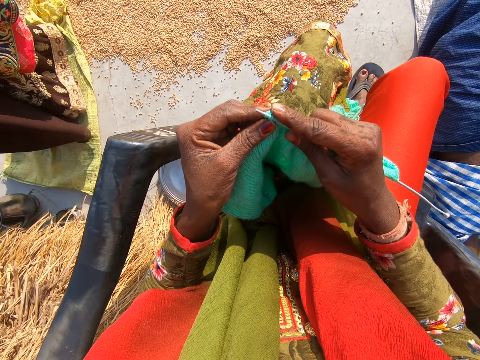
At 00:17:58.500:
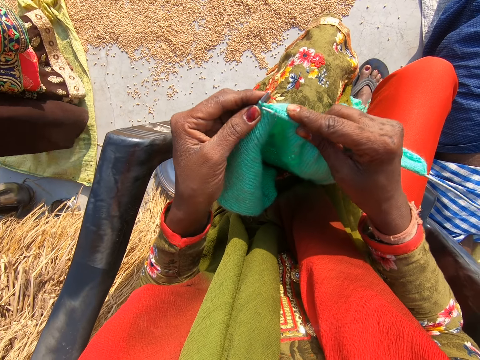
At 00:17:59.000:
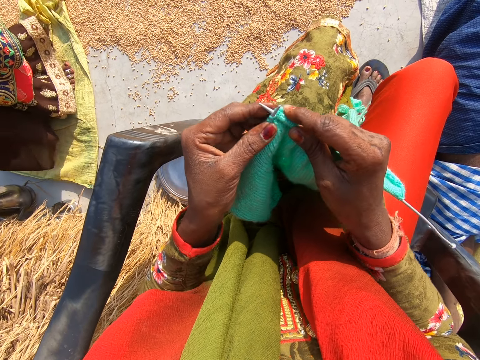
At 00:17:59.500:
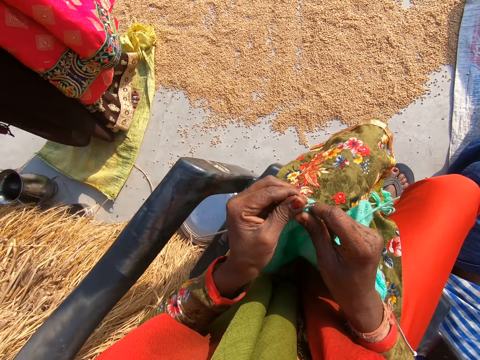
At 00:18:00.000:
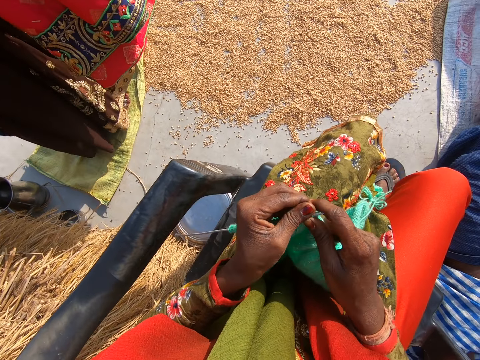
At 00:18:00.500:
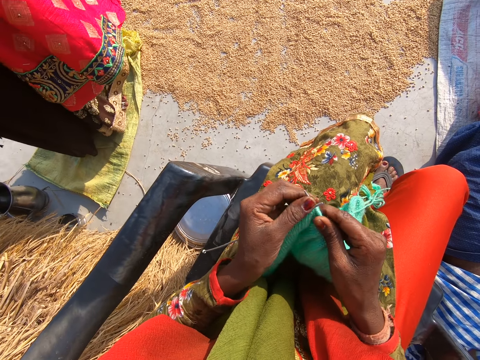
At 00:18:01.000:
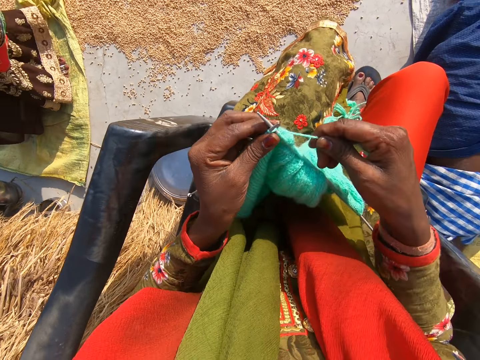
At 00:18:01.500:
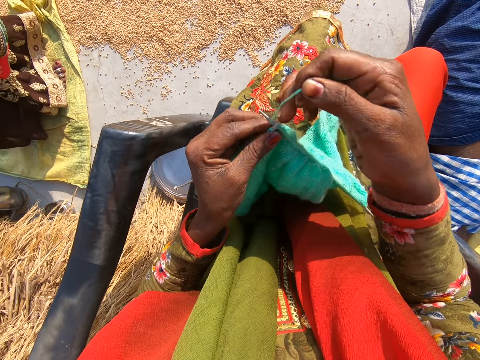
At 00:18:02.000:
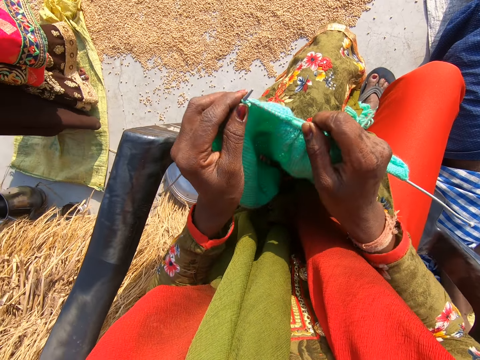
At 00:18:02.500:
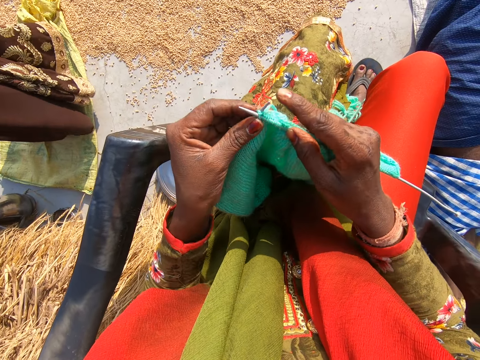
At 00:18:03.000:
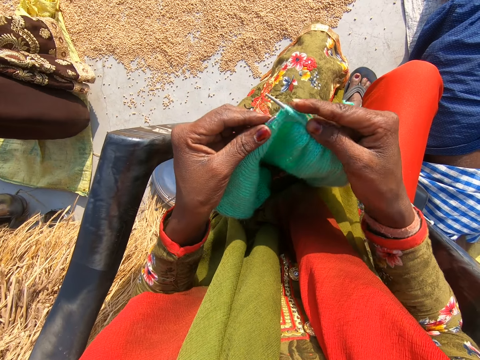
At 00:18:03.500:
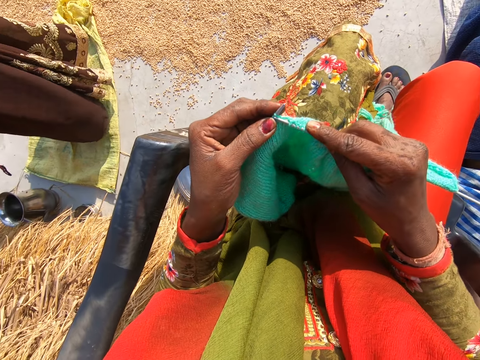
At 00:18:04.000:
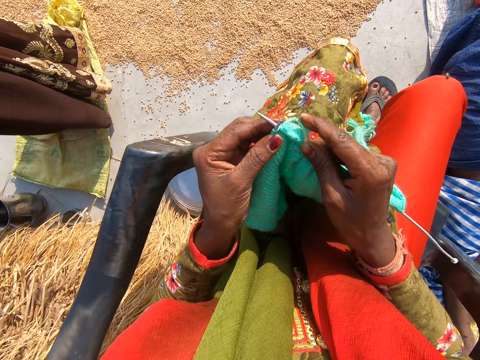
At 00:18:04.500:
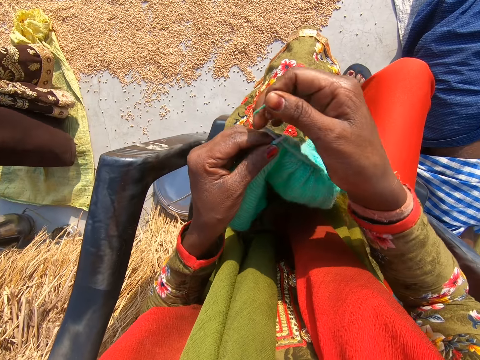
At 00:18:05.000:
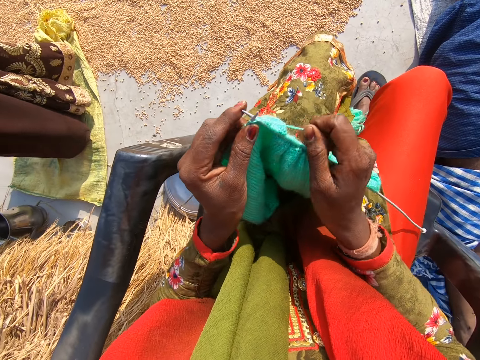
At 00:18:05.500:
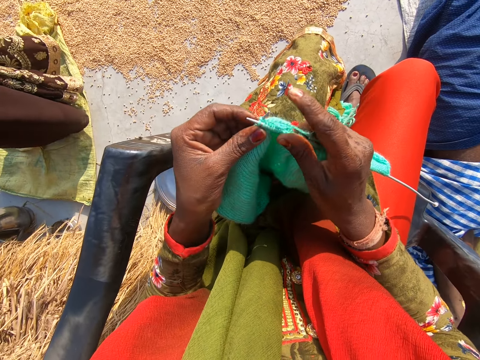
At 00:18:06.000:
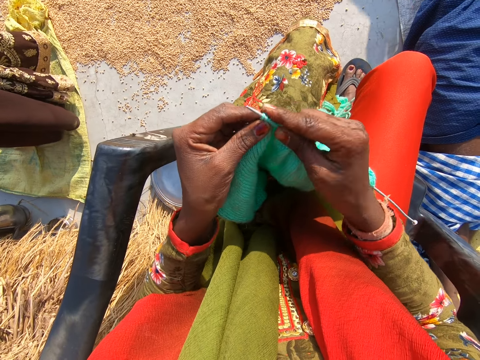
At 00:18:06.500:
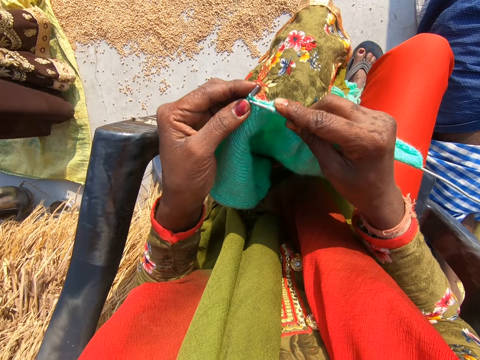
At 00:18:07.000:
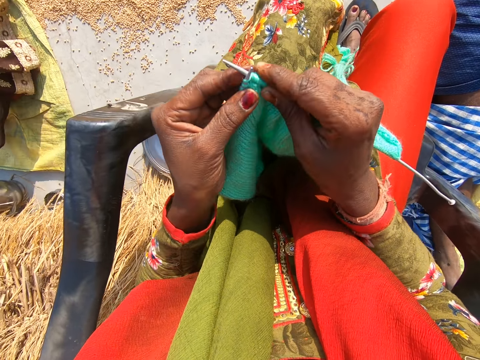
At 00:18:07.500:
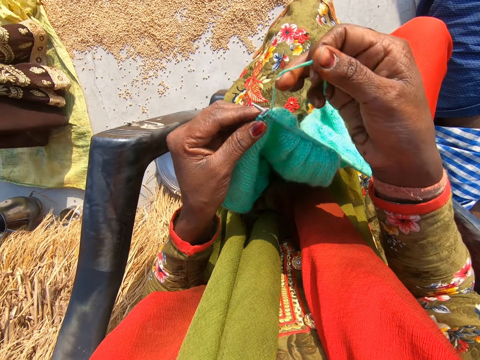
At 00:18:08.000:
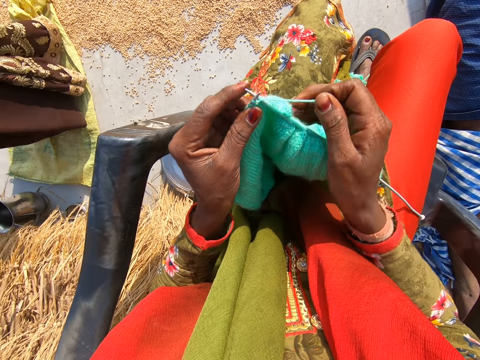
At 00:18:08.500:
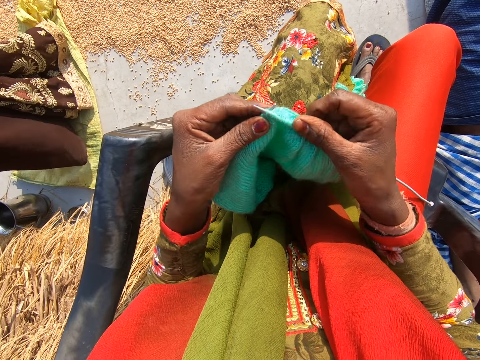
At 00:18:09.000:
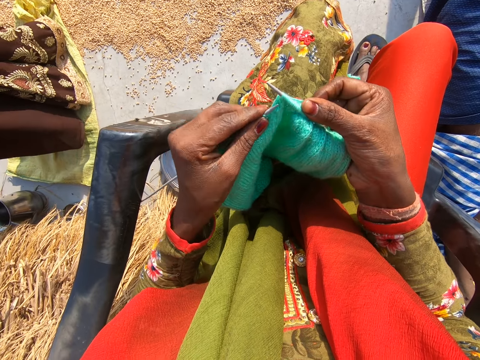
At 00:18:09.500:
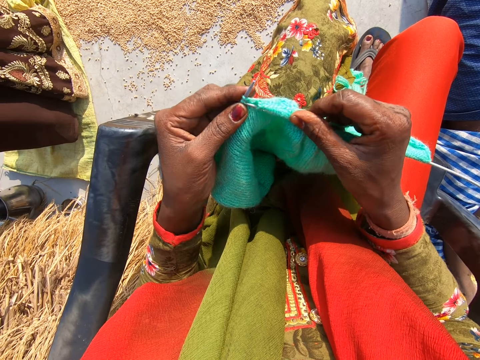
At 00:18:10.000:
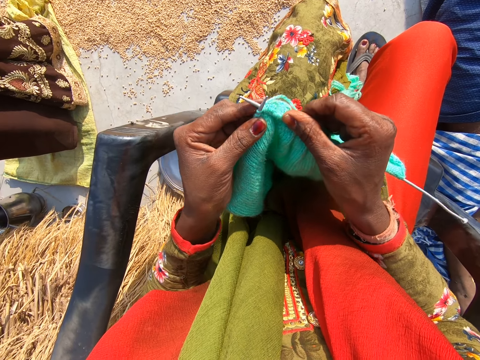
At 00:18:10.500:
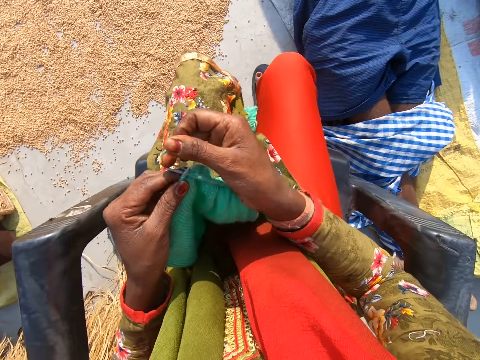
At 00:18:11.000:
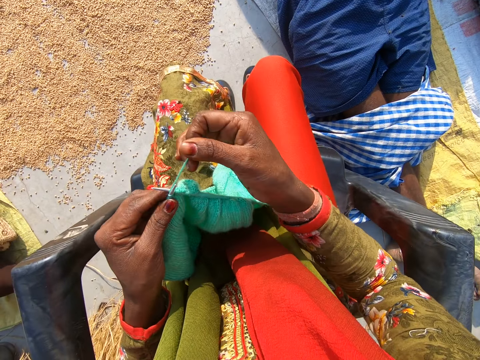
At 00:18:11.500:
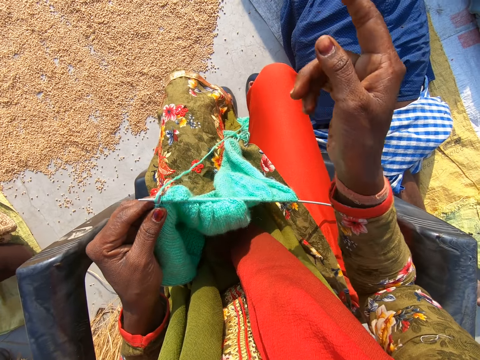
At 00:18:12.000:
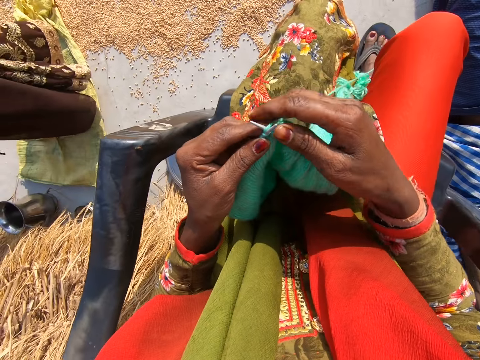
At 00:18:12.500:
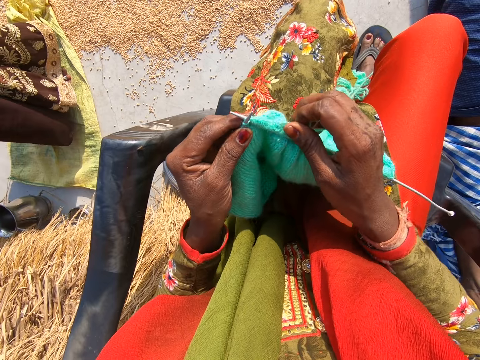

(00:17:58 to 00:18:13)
The camera wearer adjusts the cloth on the second needle with her right hand. She knits the cloth with the wool and the needles.

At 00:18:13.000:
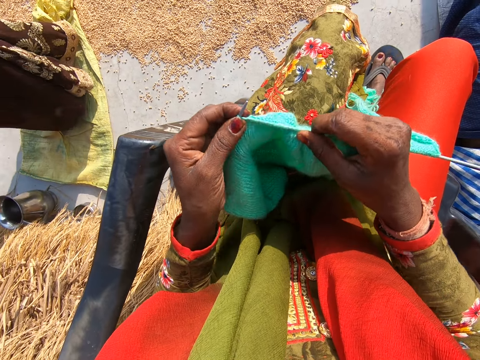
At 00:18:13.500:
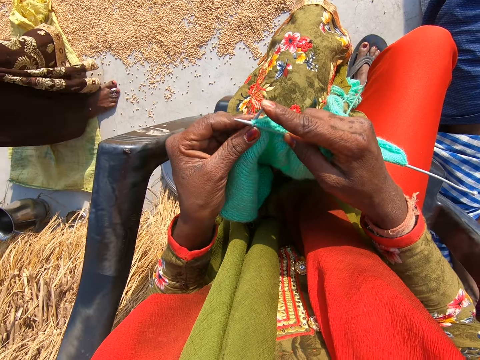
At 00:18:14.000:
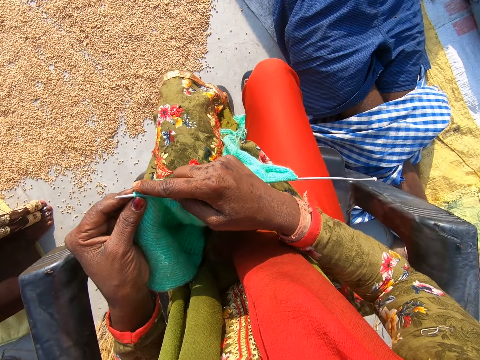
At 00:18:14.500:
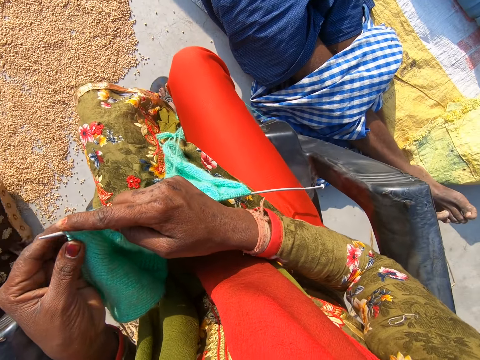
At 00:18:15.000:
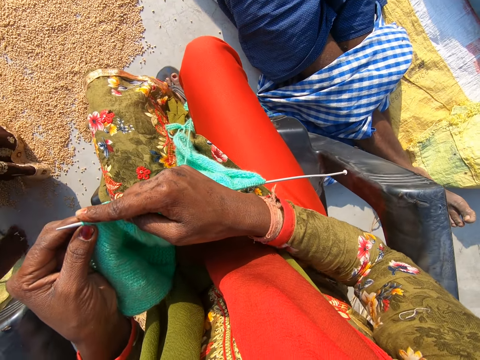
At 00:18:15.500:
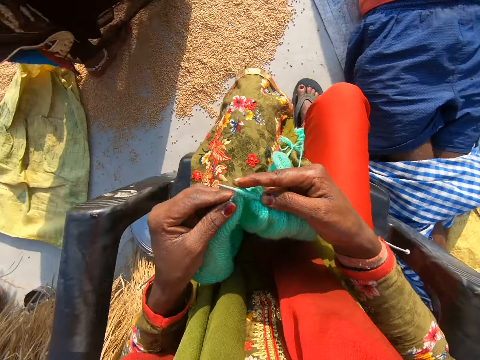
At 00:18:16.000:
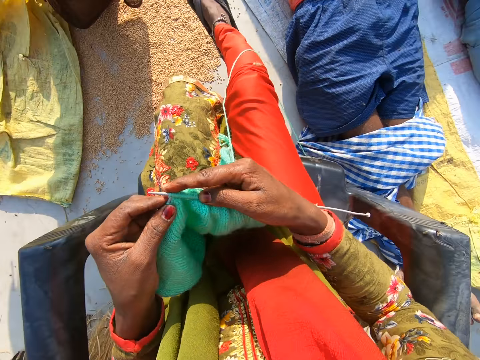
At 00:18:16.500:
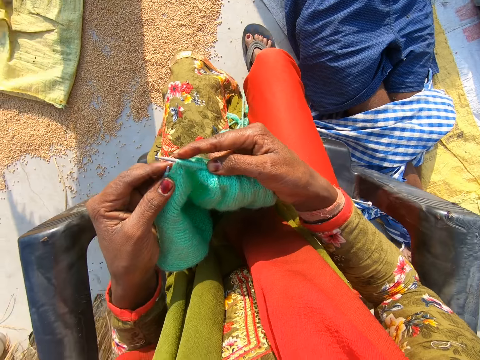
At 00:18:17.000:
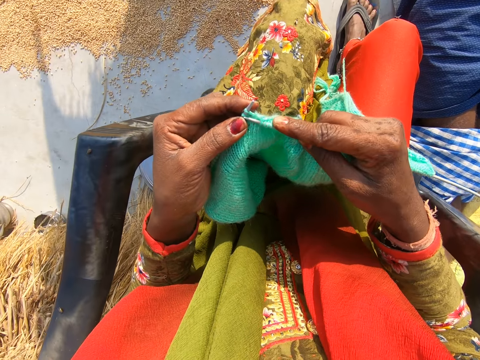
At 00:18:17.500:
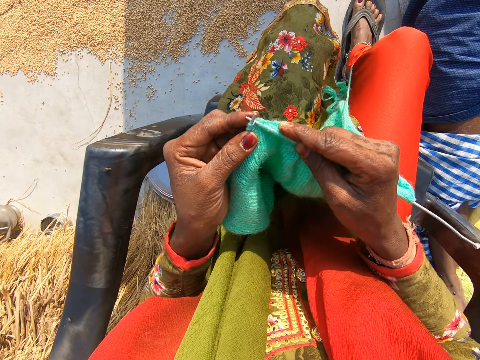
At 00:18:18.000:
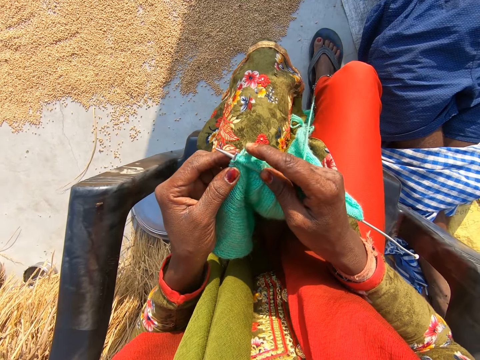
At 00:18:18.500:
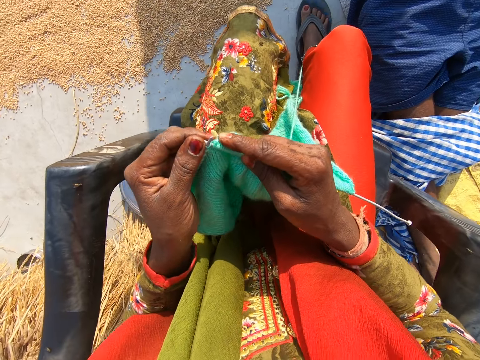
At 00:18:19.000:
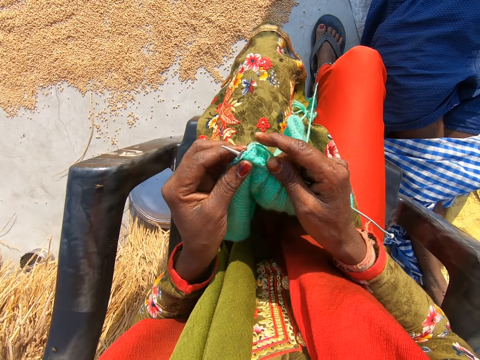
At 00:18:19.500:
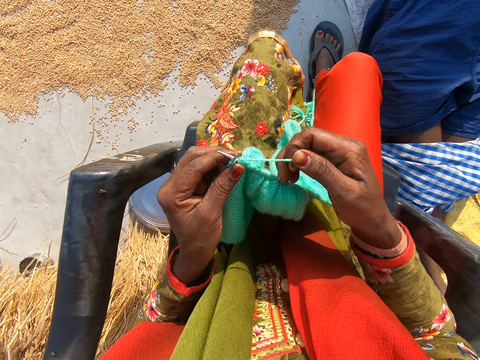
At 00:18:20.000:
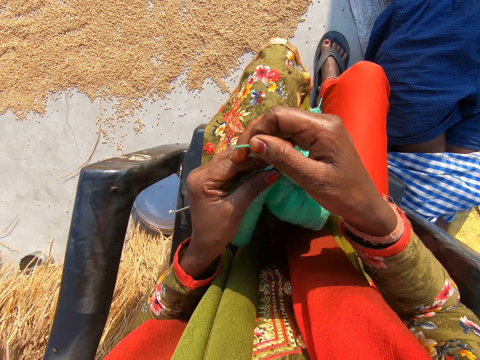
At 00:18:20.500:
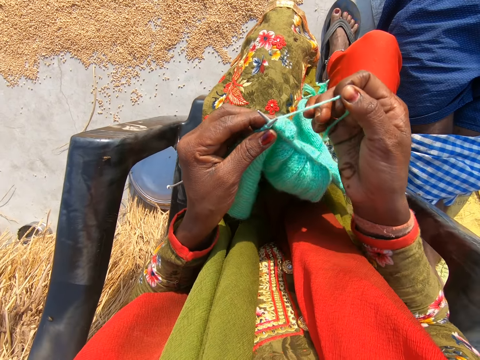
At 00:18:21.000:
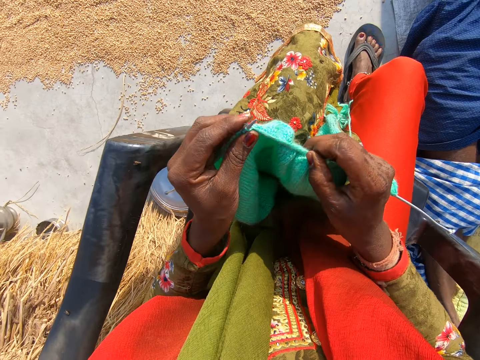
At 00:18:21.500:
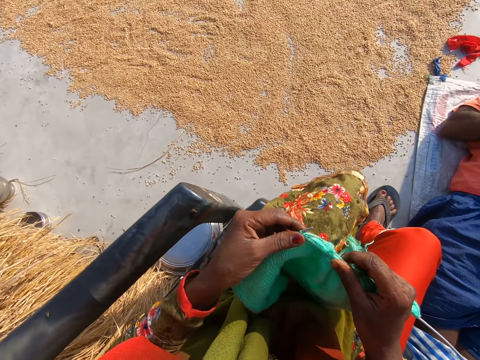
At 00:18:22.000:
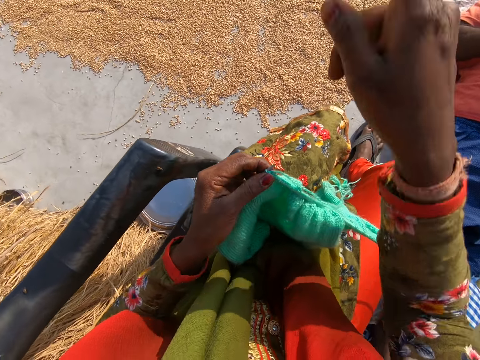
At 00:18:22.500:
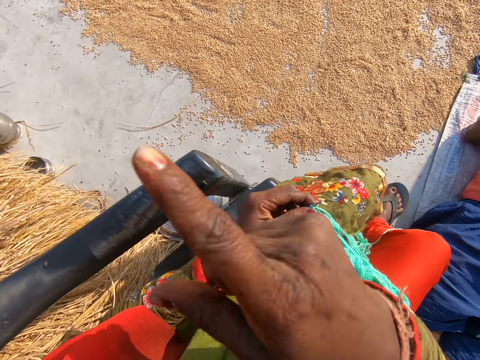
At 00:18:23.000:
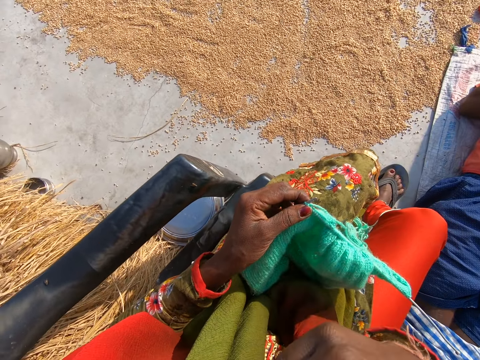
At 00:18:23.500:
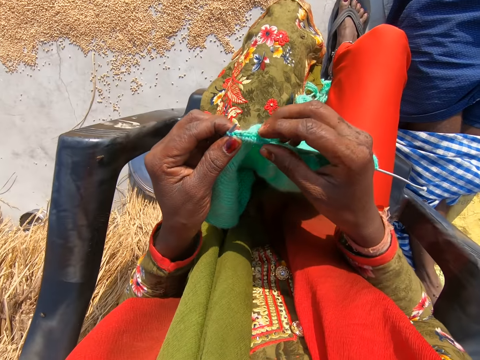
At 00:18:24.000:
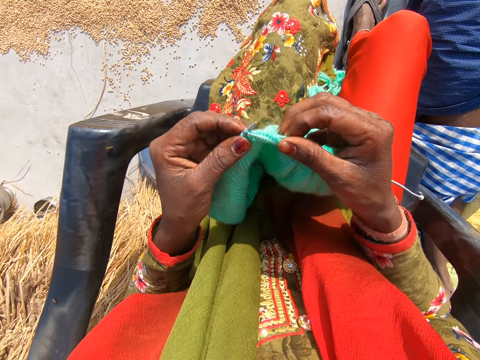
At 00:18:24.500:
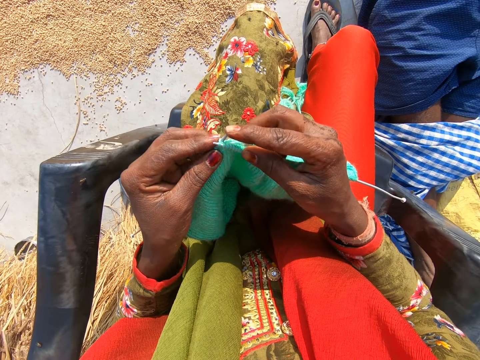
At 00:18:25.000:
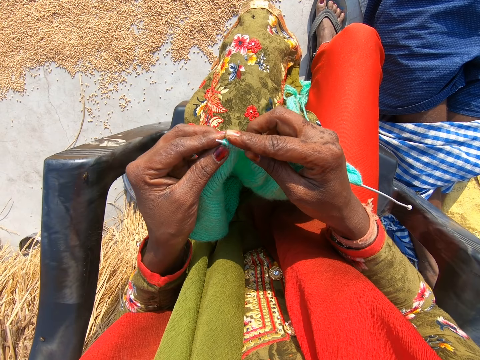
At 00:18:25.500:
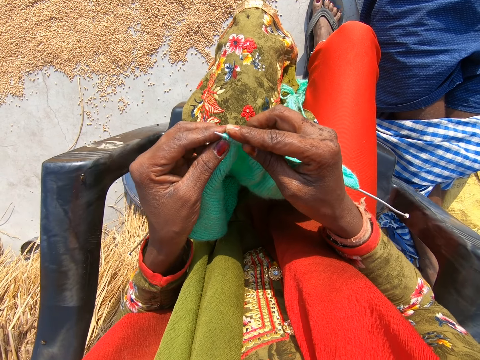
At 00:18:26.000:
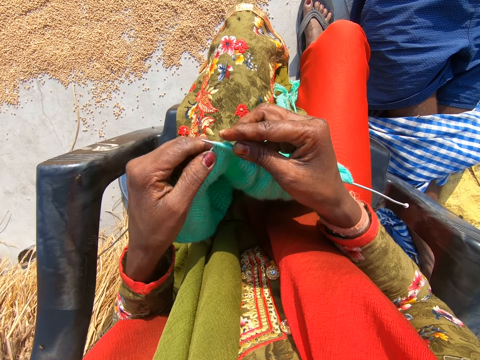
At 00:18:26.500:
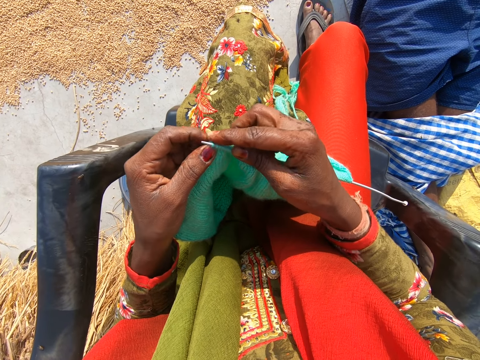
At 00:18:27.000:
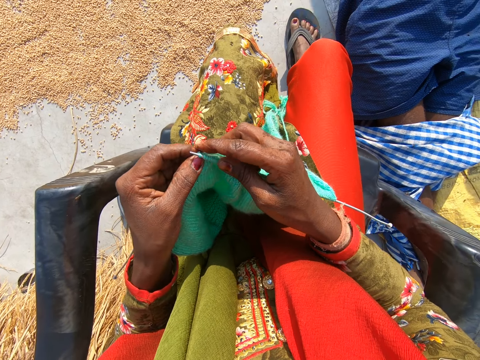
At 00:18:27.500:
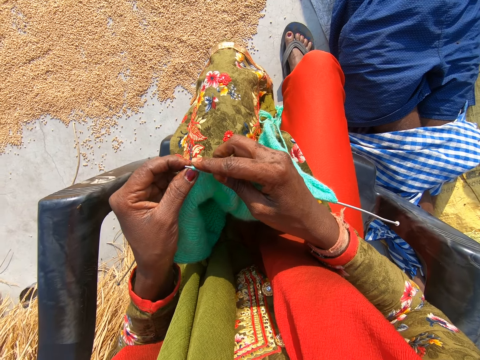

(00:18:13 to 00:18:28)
A woman walks a bit. The camera wearer hits her right foot on the floor. She does a hand gesture. The woman drags a sack away. The camera wearer knits the cloth with the wool and the needles.
